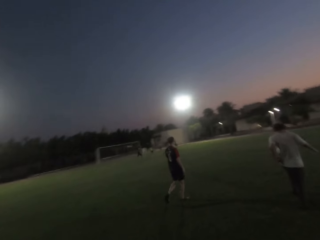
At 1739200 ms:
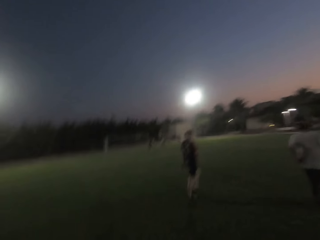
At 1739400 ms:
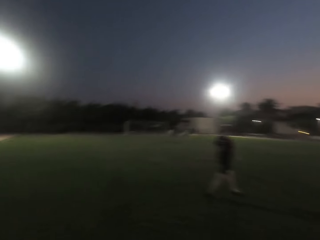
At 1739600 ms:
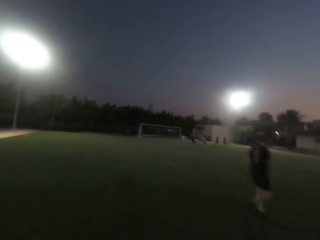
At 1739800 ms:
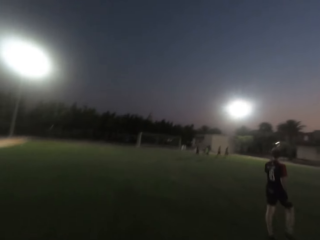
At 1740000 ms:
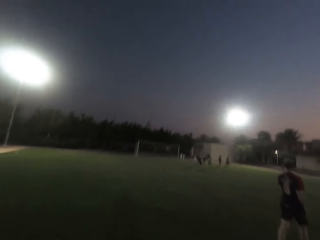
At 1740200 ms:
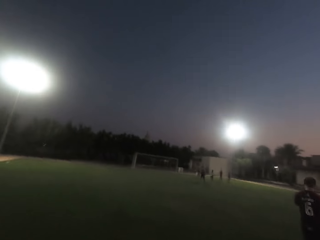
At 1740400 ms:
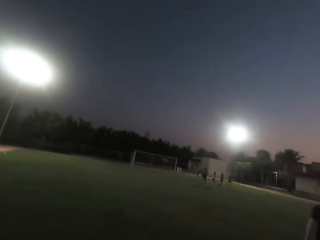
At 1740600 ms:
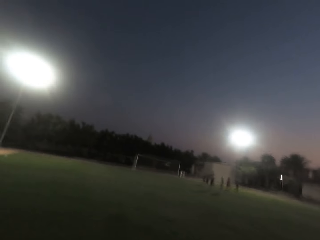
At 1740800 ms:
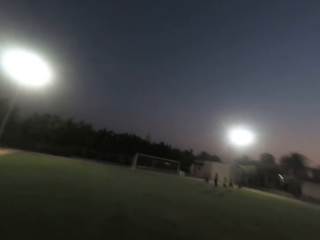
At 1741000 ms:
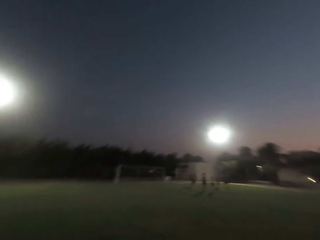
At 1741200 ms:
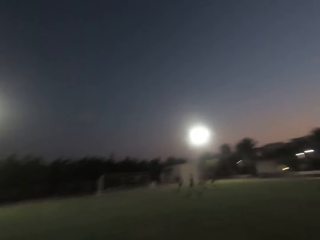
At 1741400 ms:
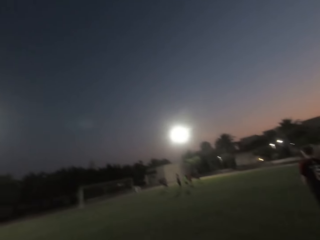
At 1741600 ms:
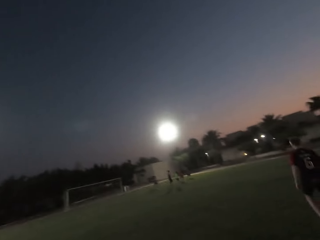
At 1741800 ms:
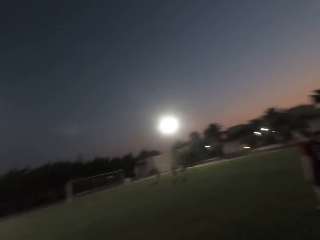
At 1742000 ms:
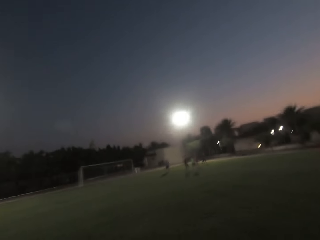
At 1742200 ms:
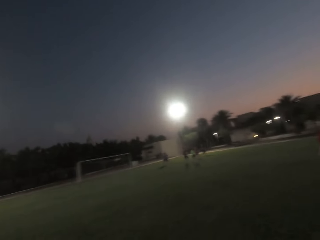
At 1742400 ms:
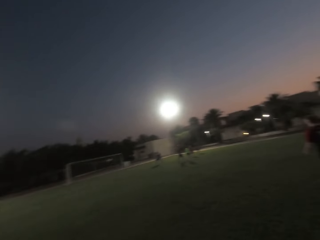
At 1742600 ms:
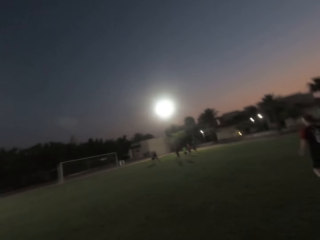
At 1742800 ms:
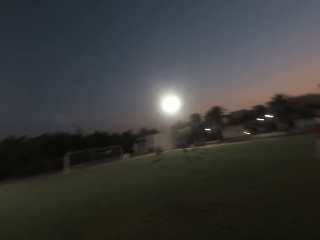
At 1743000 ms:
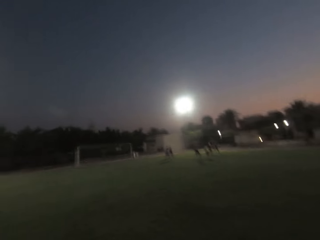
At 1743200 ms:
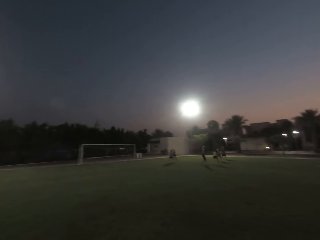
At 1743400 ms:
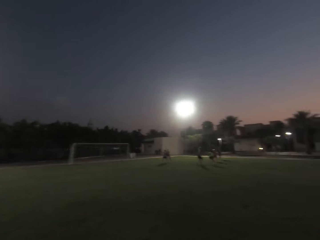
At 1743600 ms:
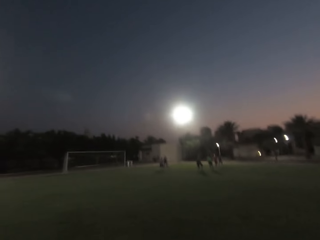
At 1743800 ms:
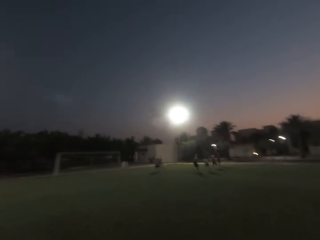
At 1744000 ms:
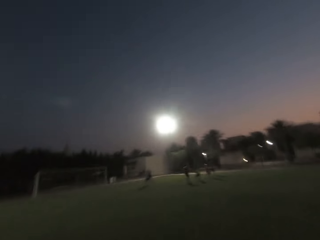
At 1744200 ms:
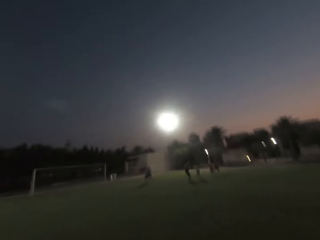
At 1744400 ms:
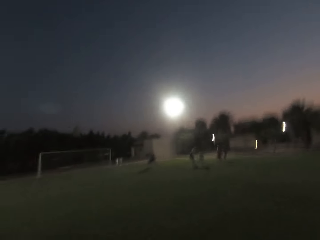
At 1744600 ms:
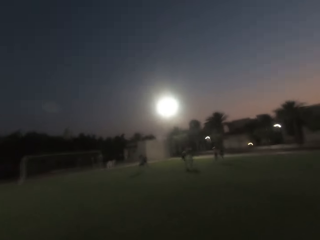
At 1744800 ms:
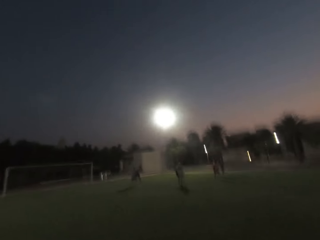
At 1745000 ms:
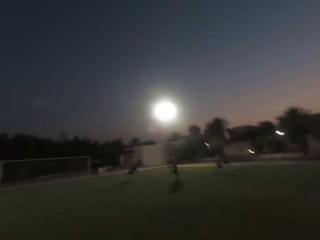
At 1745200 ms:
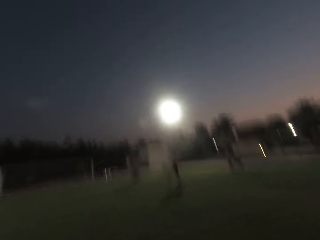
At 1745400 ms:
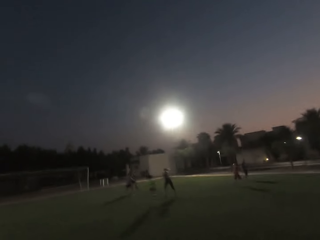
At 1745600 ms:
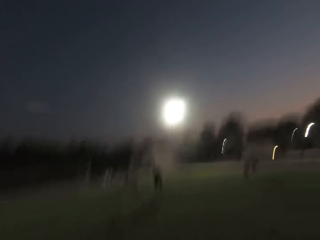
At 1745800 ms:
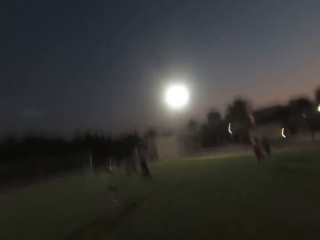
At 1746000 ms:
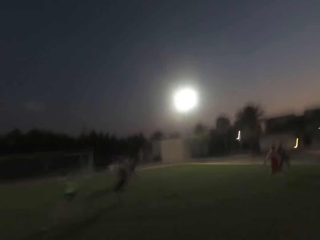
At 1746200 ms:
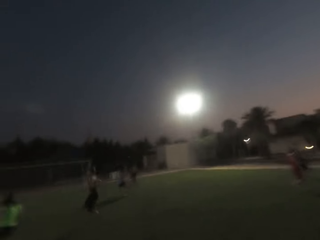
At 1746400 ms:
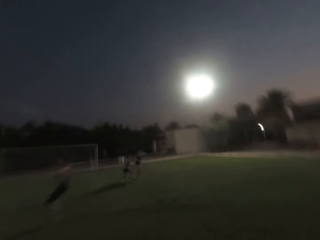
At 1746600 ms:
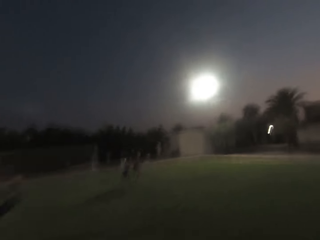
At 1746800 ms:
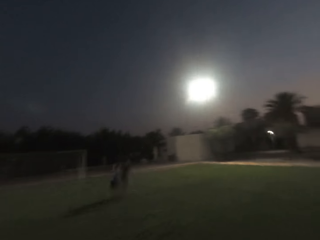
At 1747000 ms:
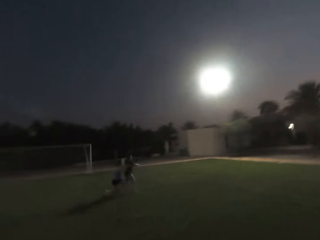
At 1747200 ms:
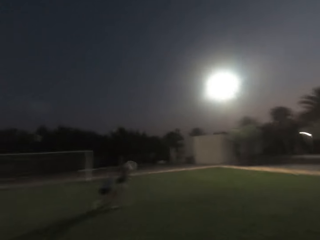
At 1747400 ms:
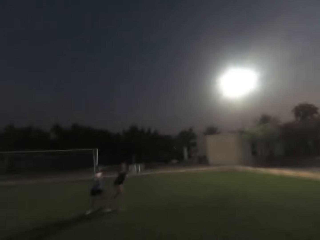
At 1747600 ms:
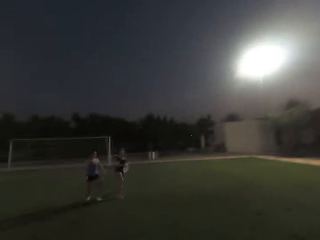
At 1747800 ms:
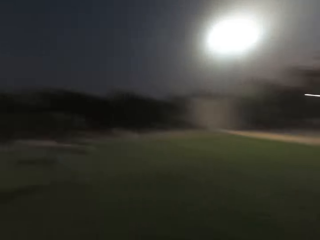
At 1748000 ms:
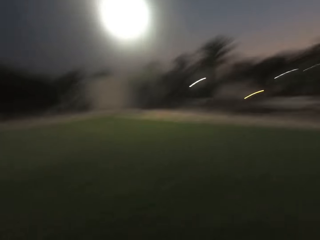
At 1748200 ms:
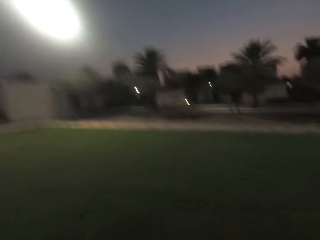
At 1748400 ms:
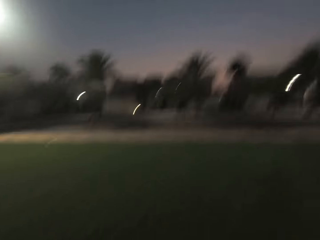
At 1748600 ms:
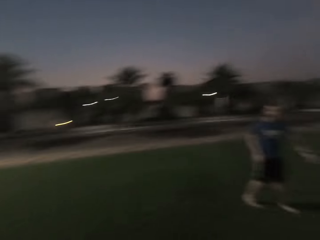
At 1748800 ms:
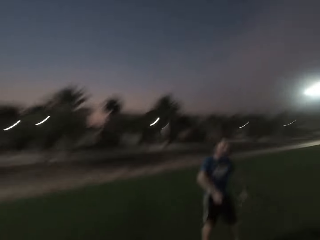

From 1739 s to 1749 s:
The camera wearer walks to the center of the field. They walk forward and run forward. A woman runs. Another woman runs. A third woman throws a frisbee.

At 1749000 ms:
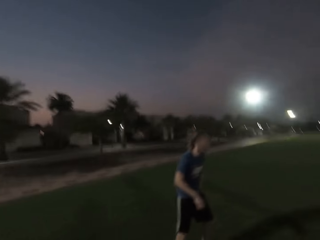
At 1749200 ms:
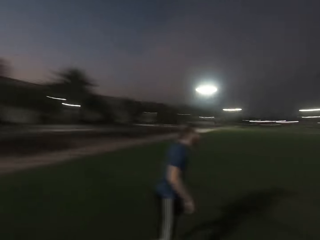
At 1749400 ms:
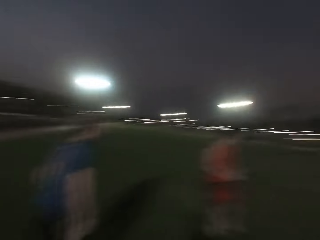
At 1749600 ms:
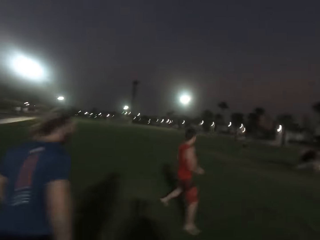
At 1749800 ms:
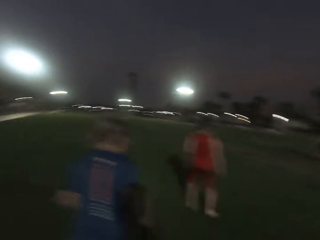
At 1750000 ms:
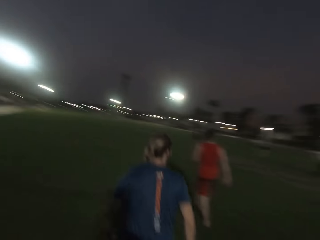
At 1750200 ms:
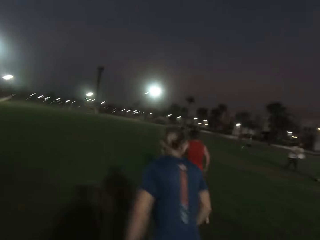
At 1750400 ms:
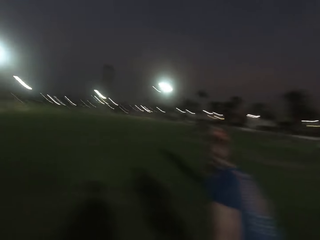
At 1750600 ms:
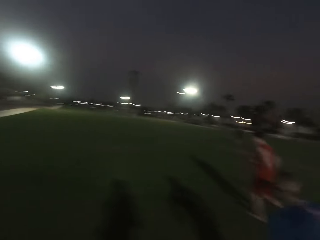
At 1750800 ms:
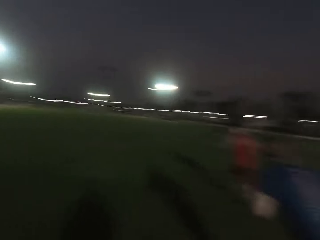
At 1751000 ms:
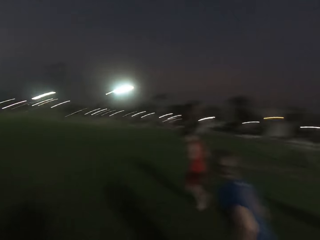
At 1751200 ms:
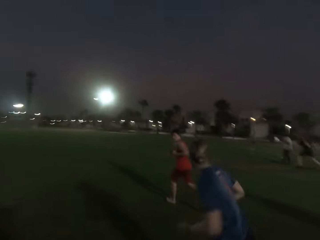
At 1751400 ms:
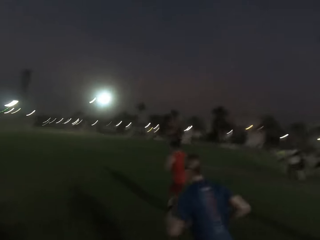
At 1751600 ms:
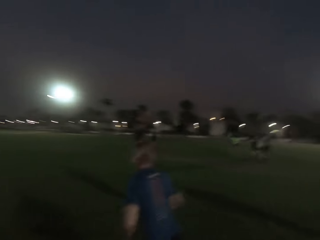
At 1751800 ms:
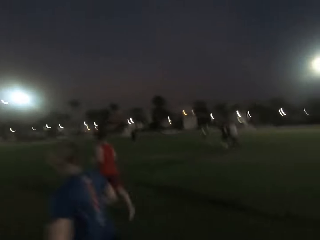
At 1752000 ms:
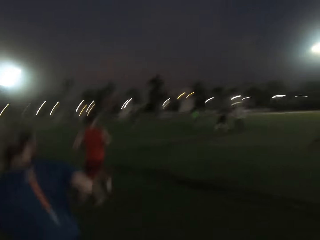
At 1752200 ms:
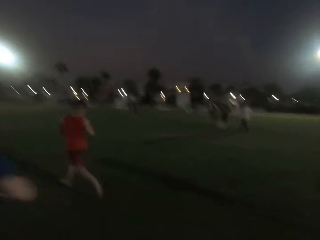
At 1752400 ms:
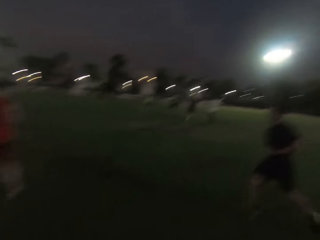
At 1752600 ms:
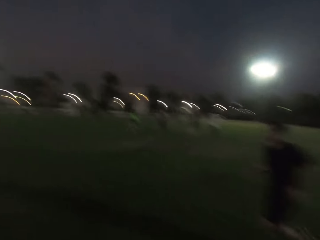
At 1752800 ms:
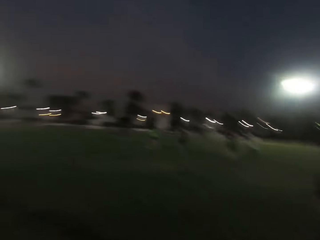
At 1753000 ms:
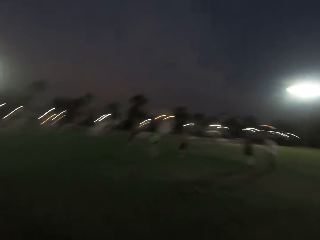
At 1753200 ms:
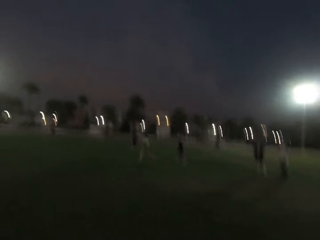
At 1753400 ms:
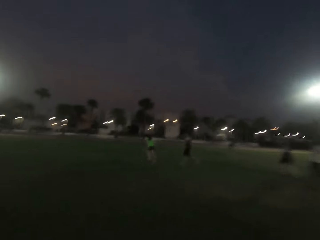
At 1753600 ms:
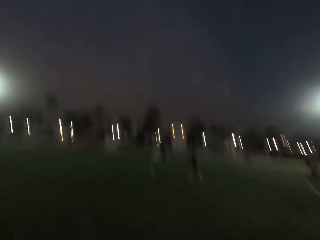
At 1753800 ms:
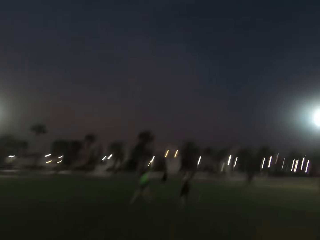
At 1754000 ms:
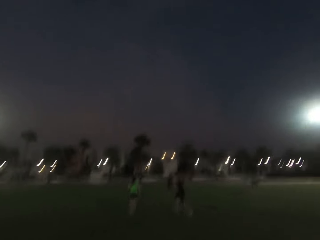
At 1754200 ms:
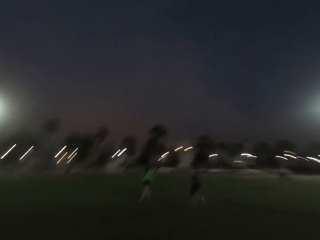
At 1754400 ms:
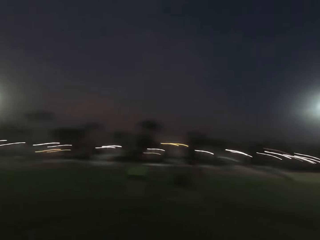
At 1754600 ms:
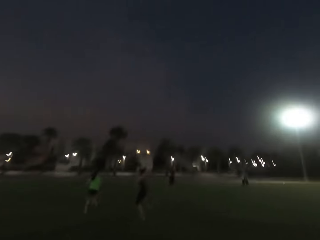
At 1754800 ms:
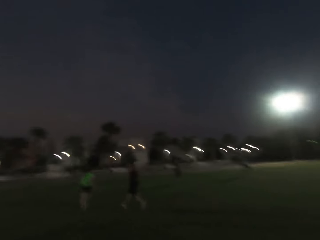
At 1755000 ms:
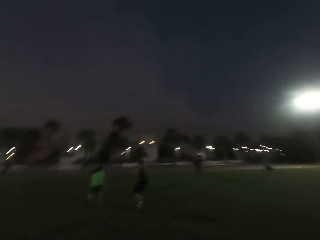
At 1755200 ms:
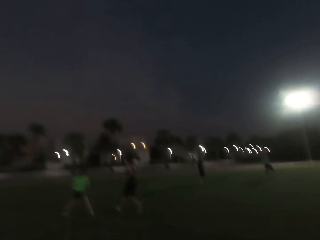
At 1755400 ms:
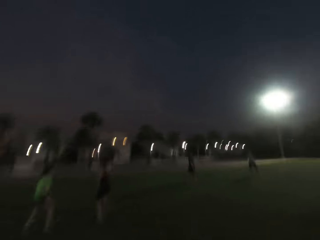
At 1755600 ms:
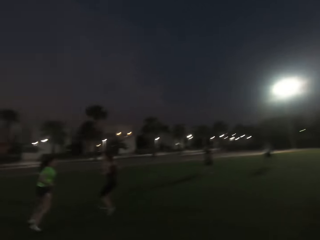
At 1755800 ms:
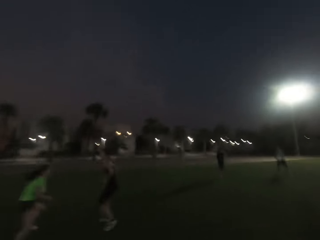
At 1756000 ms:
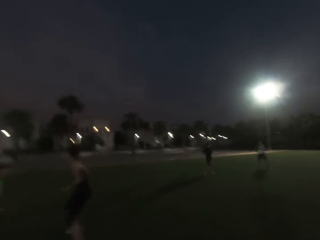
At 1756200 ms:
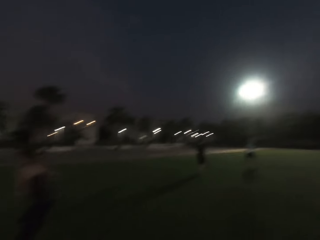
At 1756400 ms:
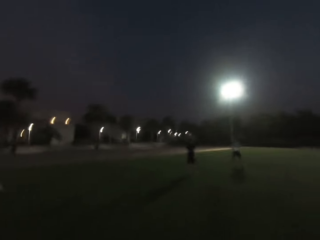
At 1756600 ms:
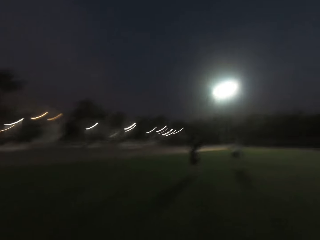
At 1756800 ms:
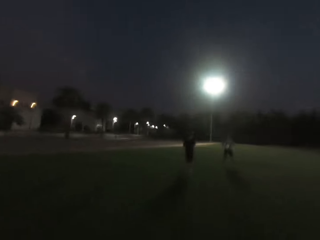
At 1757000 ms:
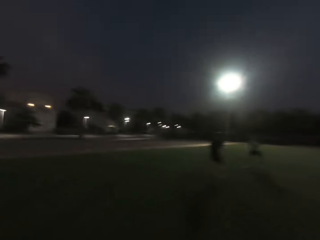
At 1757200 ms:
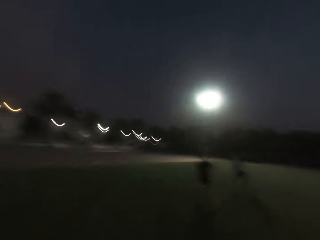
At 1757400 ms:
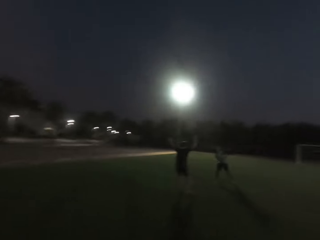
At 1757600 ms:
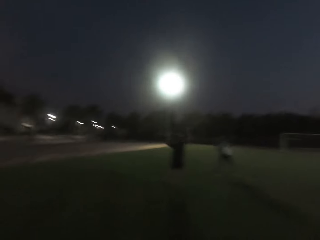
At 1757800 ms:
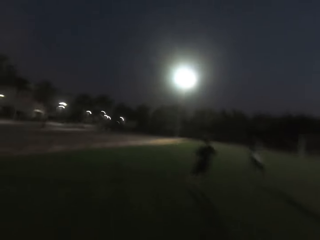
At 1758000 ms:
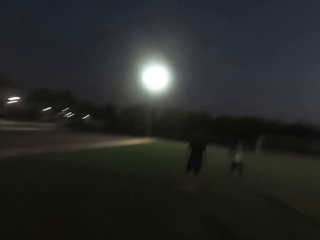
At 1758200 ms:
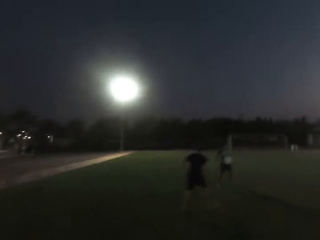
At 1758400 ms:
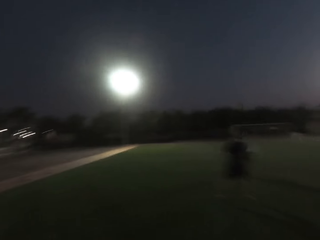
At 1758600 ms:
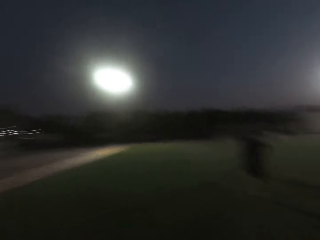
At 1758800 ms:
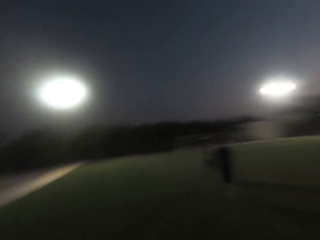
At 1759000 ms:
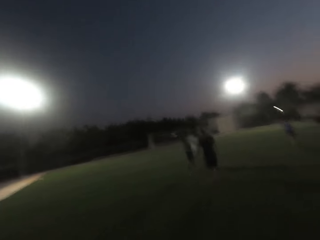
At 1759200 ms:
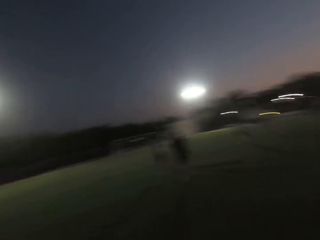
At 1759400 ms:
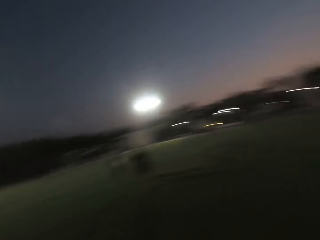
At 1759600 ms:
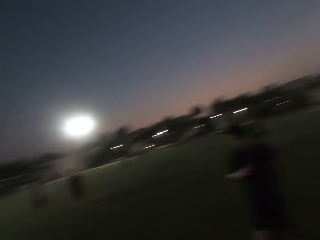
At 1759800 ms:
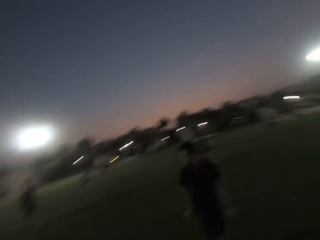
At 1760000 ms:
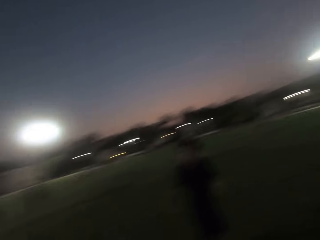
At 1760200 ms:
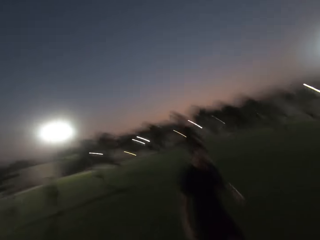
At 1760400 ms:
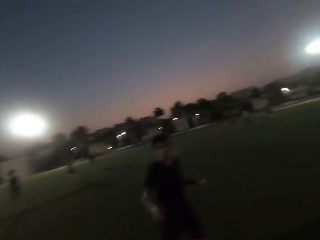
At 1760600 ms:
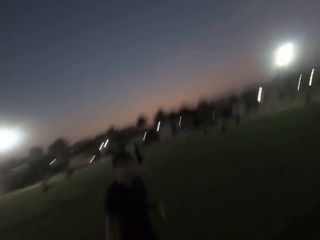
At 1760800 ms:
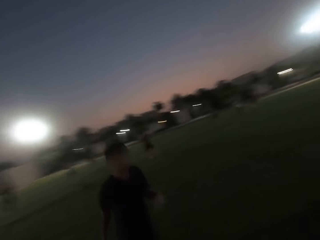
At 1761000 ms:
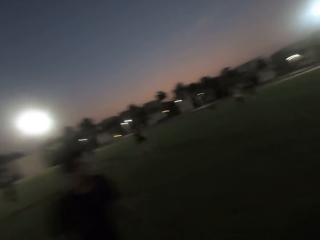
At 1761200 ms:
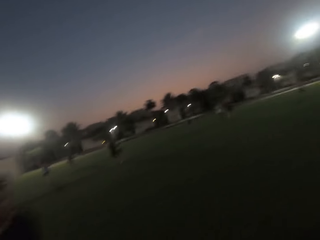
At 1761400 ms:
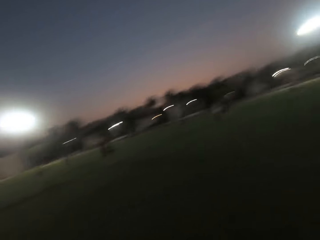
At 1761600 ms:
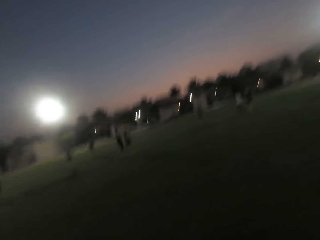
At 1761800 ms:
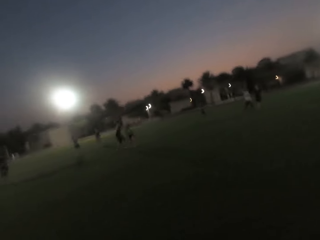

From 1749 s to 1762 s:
The camera wearer turns back. A man runs. The camera wearer runs forward. Another man runs. Another man runs. The camera wearer runs right and turns round.
